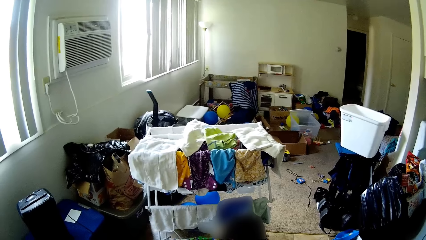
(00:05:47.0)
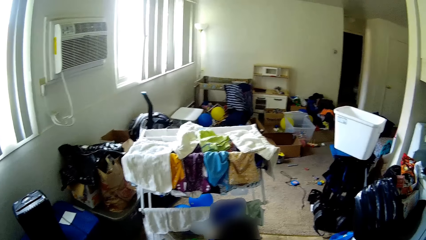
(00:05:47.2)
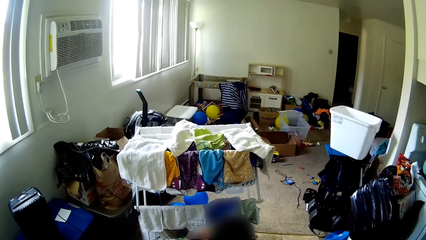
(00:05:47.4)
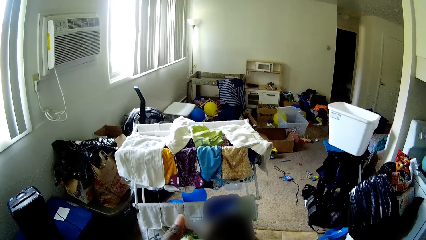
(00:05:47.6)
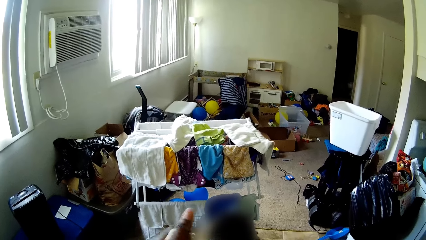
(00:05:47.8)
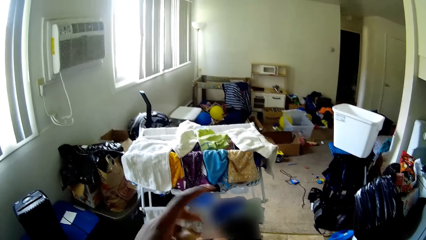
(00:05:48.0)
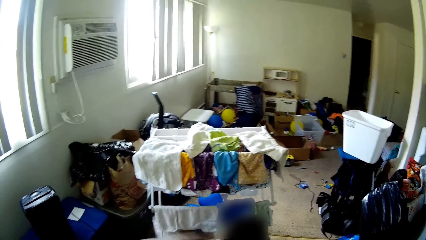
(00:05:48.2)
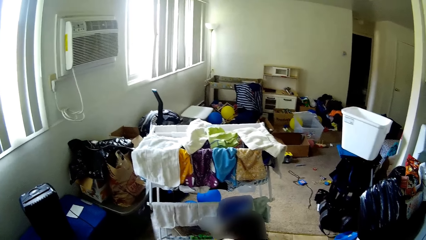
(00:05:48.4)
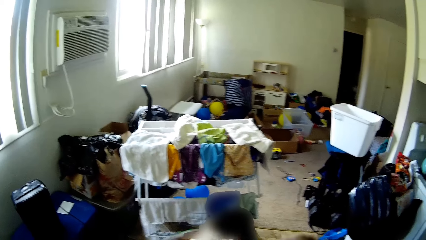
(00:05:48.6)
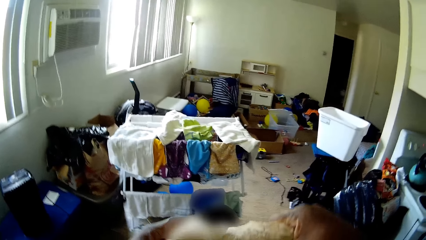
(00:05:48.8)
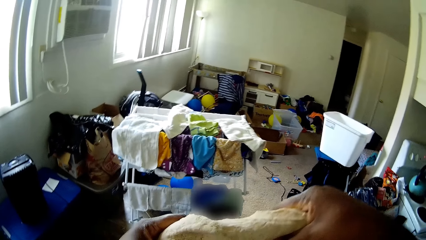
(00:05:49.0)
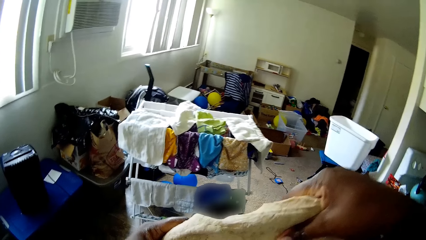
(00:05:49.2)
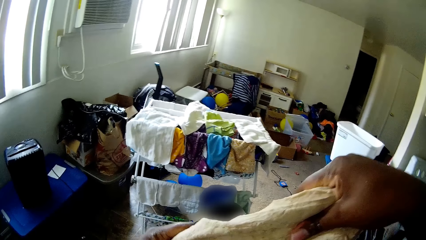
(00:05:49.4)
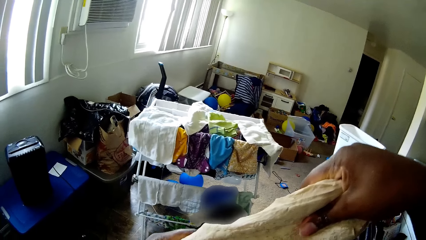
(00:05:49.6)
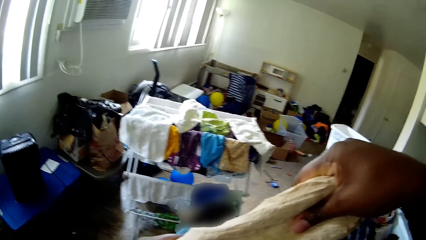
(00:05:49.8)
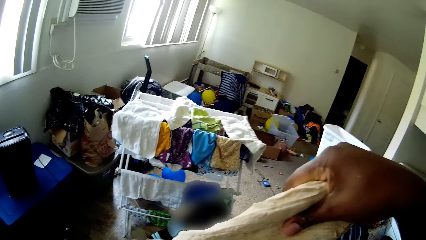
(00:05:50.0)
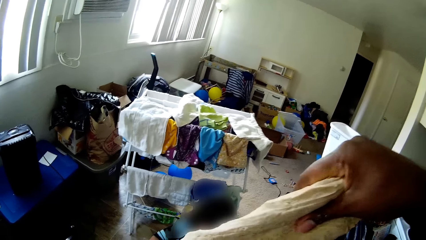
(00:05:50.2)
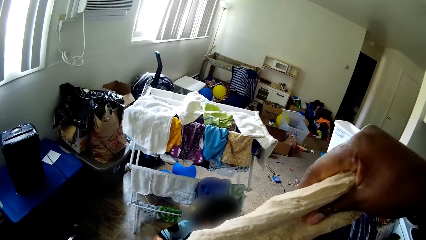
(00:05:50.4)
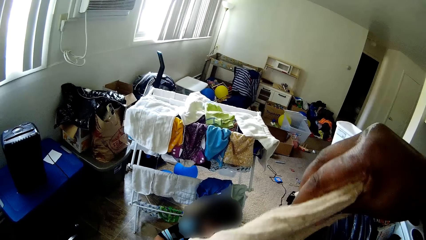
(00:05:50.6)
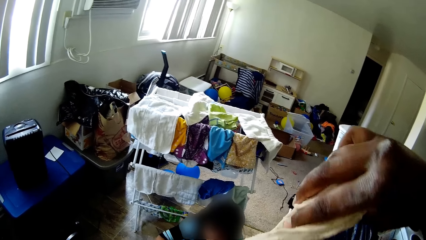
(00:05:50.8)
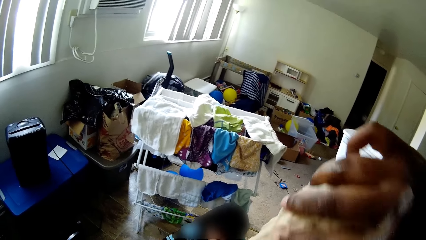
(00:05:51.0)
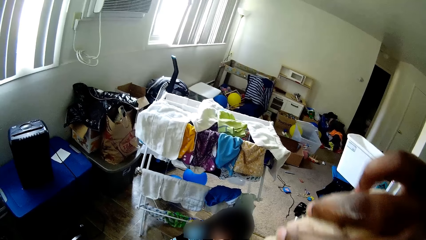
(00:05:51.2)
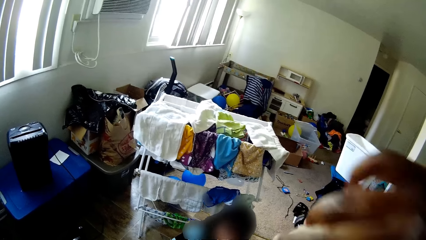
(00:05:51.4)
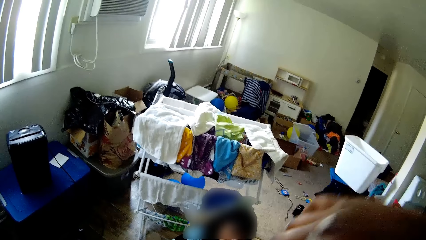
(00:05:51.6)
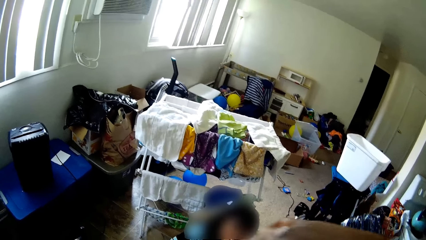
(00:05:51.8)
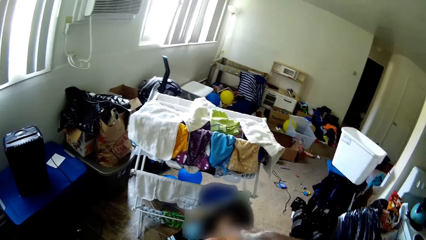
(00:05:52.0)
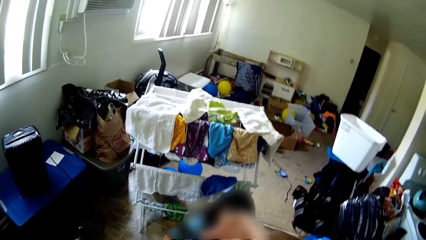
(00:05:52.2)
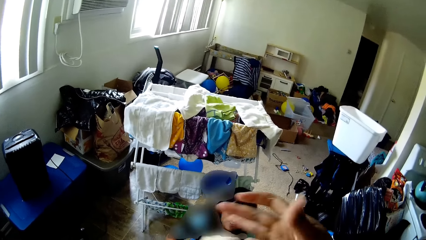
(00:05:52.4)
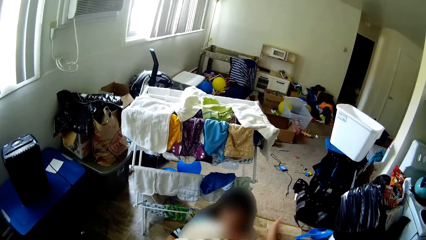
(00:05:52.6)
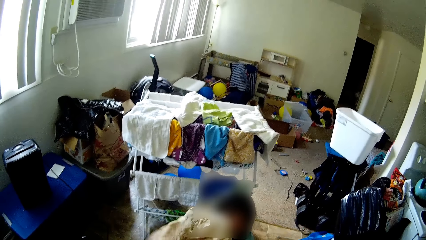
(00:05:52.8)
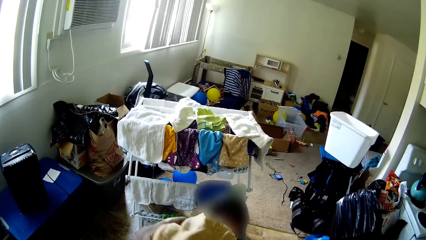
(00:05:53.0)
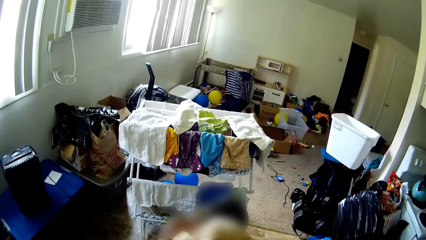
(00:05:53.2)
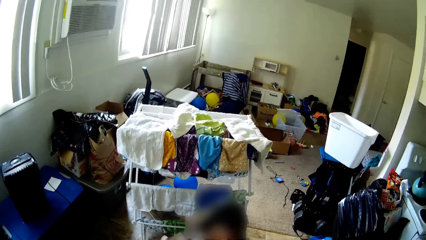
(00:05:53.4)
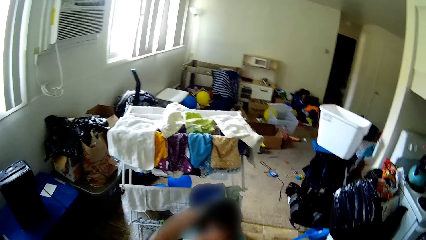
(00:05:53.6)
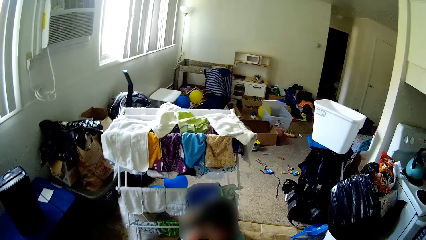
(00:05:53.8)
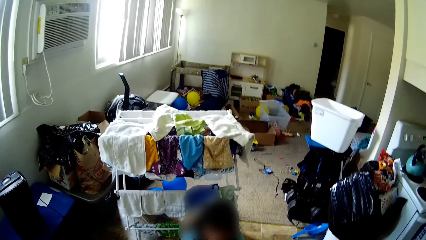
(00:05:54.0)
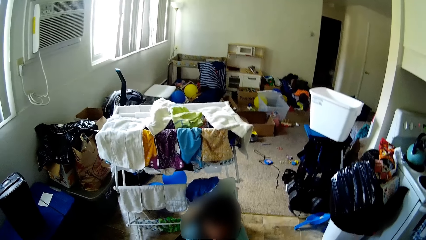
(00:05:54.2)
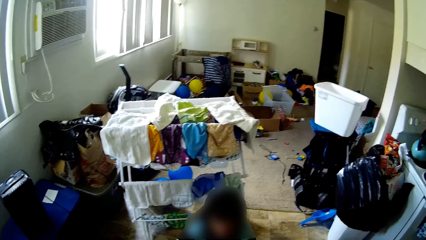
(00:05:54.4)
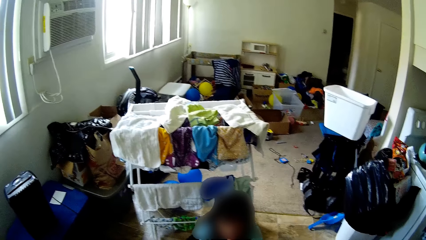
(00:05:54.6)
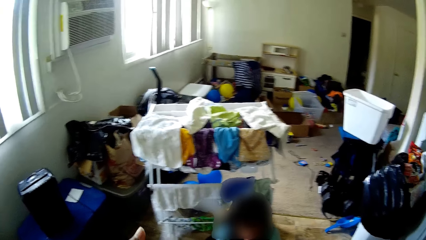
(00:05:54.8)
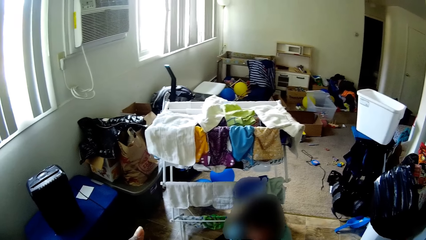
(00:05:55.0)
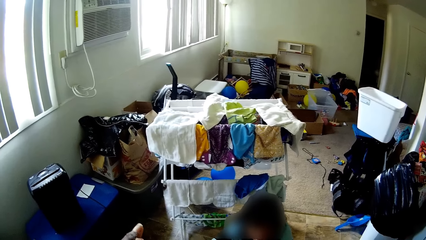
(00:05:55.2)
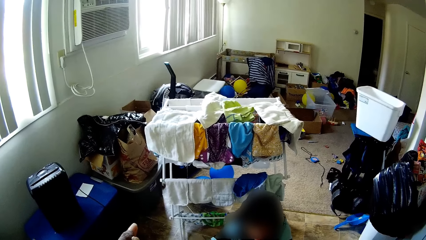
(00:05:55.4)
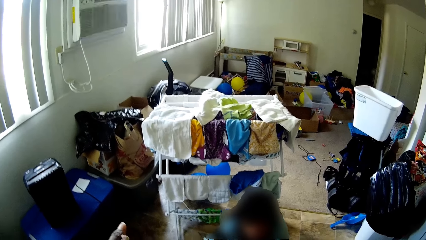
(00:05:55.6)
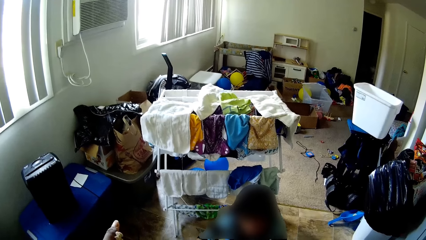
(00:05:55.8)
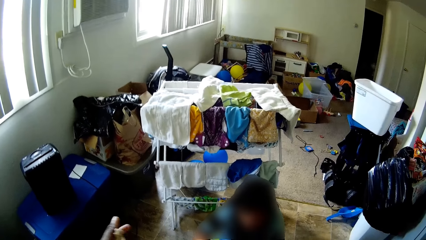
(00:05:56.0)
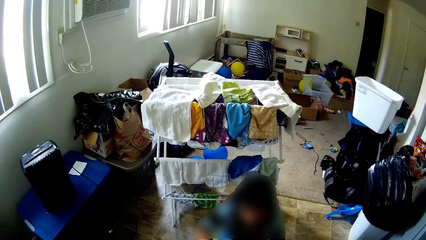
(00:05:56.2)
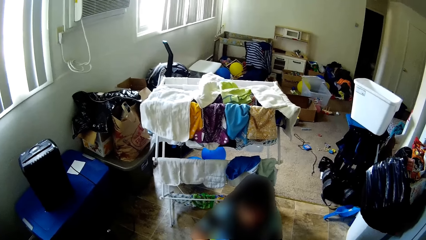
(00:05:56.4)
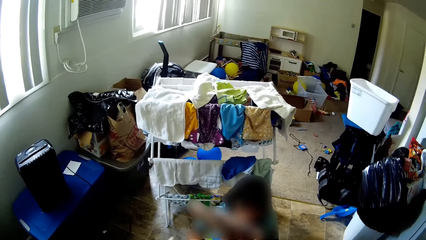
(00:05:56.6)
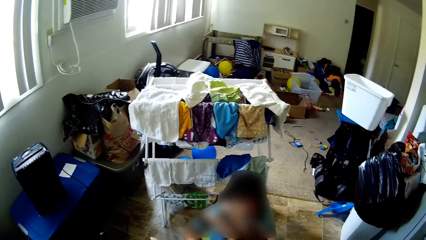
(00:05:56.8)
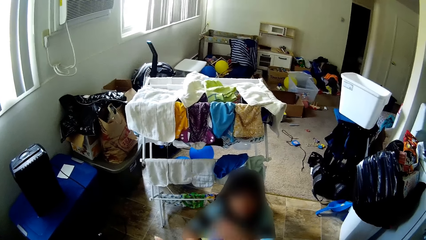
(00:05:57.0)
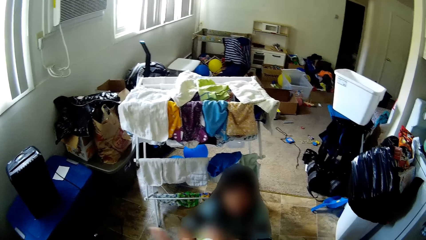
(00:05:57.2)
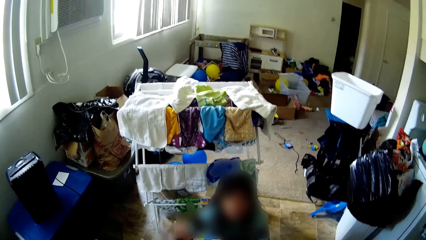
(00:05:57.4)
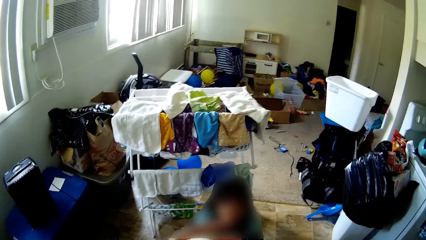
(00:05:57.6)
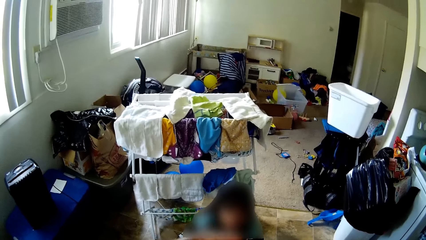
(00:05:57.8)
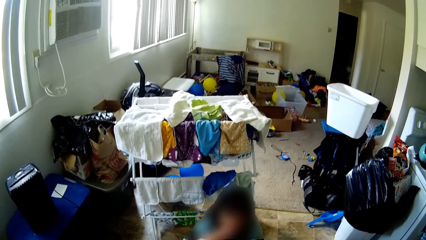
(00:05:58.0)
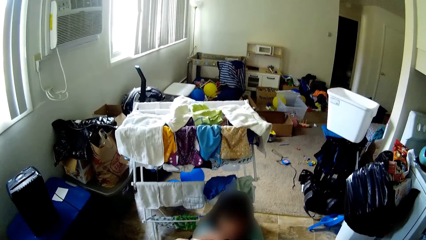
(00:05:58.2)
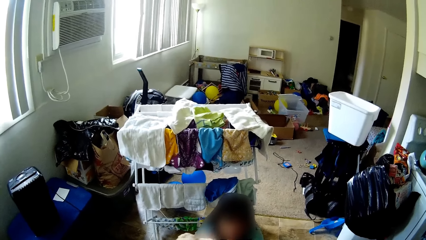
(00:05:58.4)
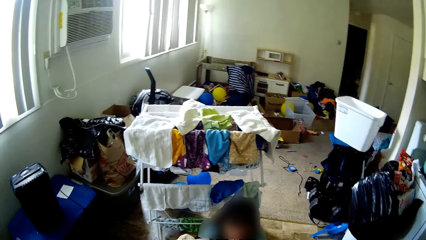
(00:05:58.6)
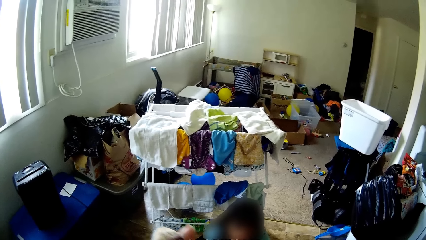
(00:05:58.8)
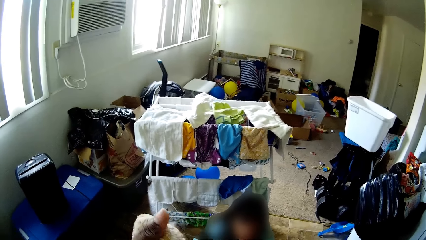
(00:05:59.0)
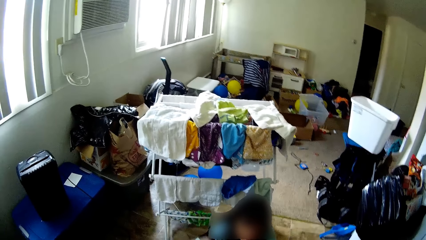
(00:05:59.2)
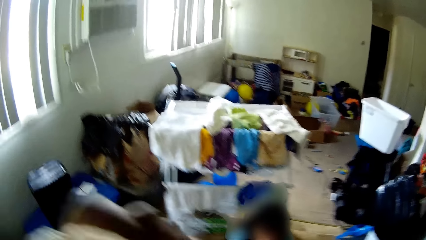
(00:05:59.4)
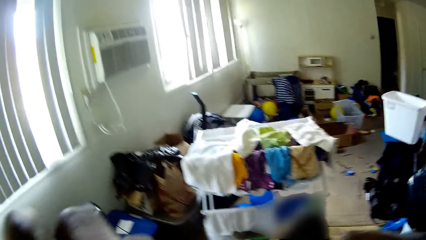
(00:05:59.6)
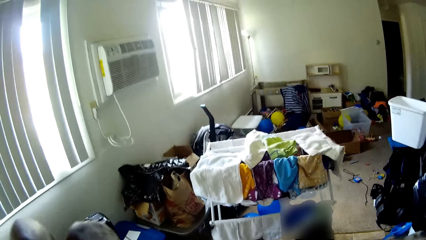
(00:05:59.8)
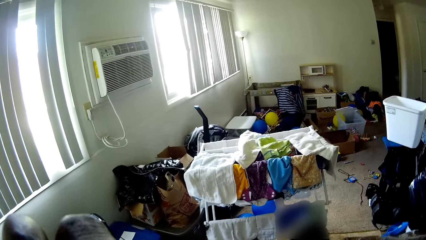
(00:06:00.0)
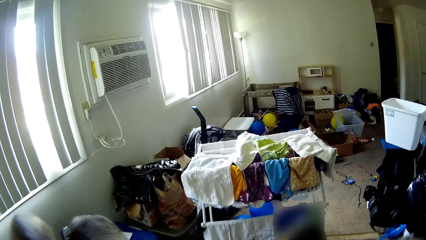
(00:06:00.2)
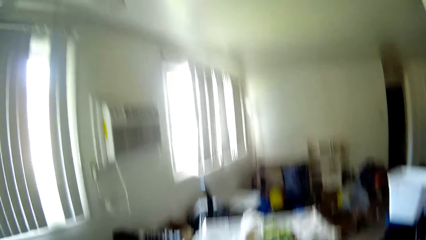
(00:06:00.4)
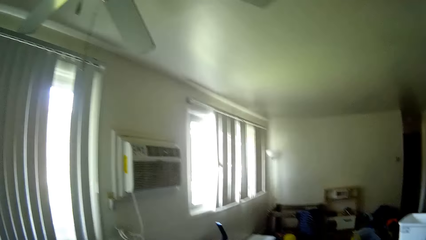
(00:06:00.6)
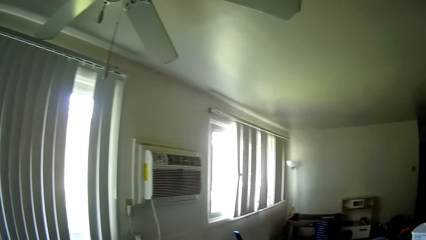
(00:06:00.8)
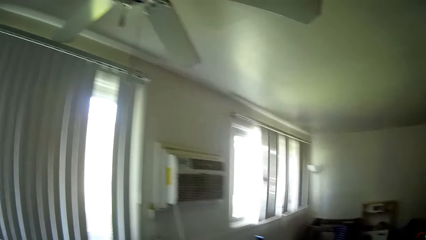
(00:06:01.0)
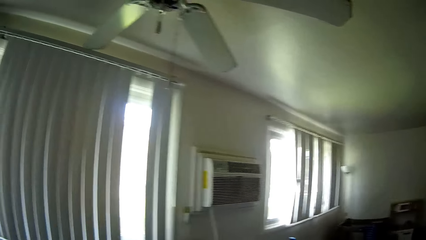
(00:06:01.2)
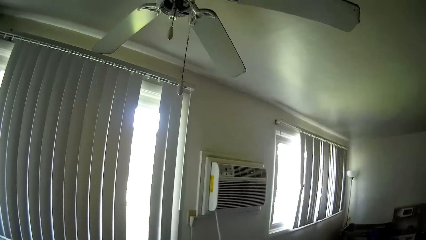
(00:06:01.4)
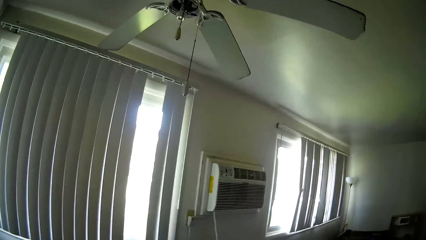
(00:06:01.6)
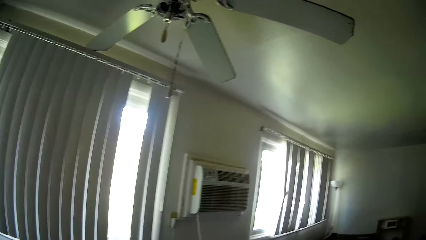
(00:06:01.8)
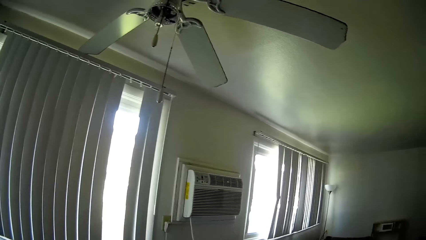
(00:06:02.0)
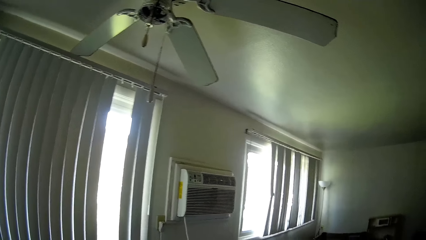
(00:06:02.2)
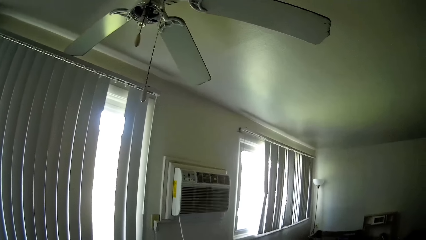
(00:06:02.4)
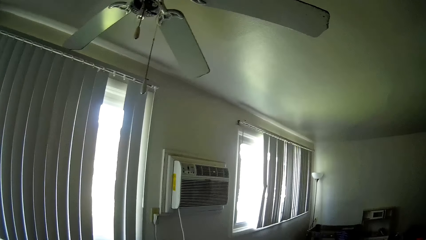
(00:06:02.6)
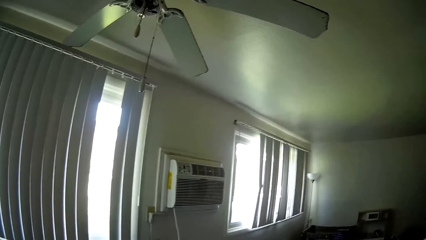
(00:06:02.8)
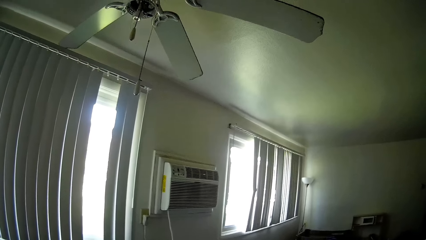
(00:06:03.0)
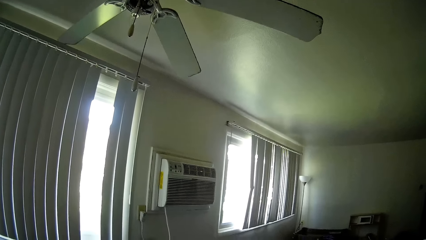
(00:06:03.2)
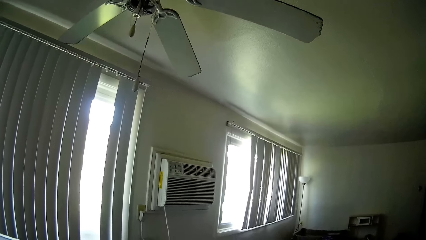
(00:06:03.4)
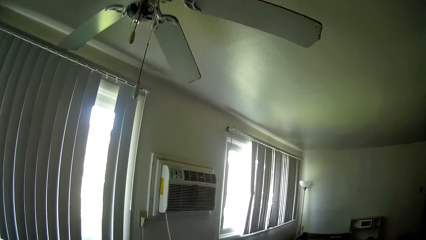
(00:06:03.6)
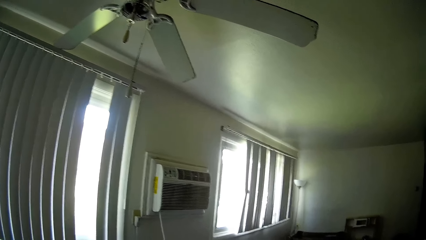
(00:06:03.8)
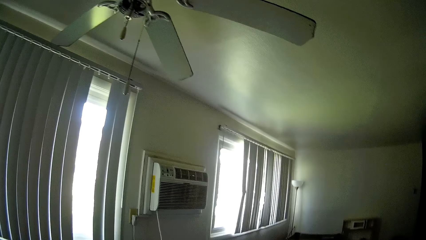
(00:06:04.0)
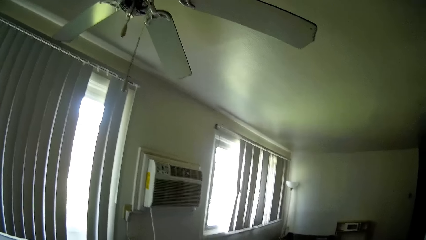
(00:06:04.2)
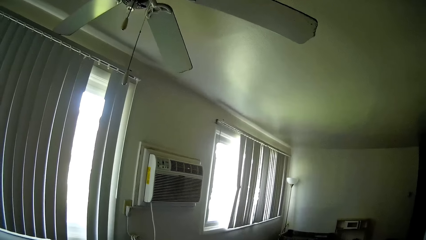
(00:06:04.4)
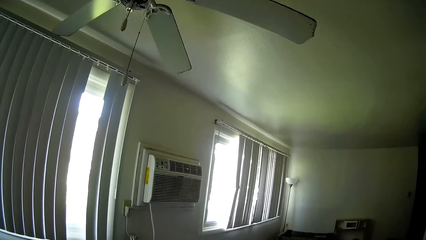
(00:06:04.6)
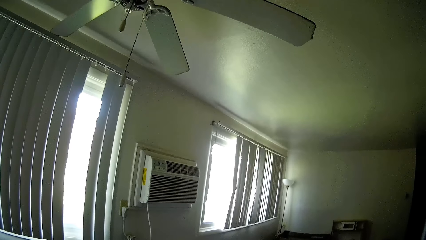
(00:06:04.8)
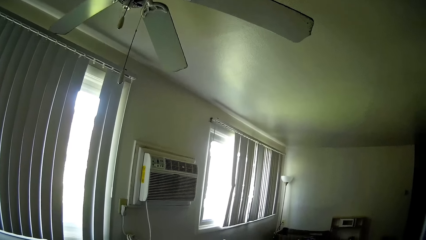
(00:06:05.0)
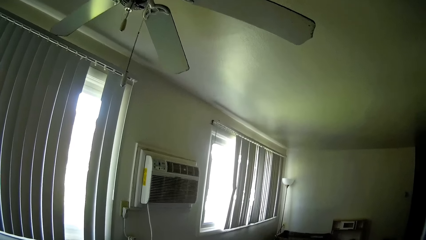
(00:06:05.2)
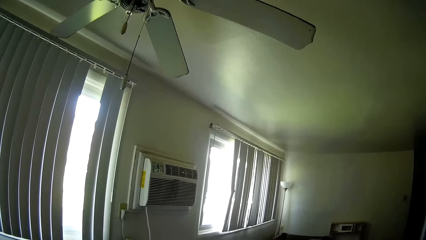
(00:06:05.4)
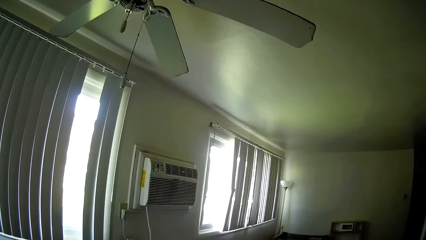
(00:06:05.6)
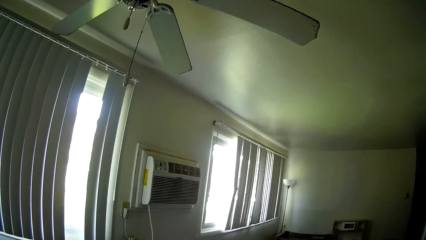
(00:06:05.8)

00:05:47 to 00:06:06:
The camera wearer turns the dough. He kneads the dough with his hands. He looks around.
